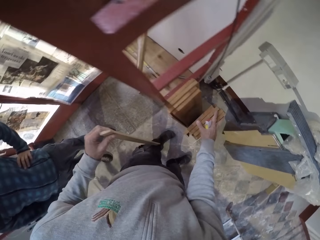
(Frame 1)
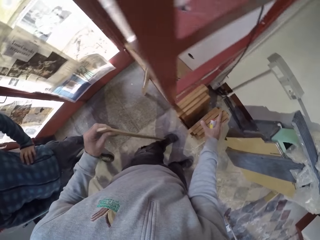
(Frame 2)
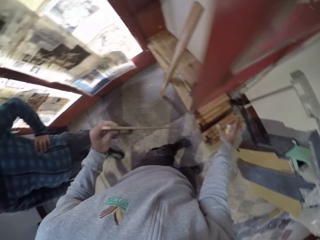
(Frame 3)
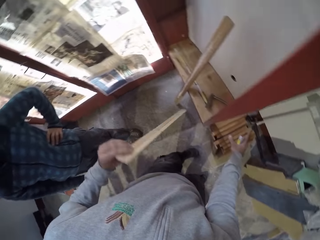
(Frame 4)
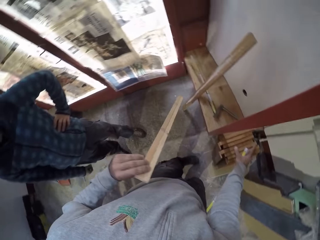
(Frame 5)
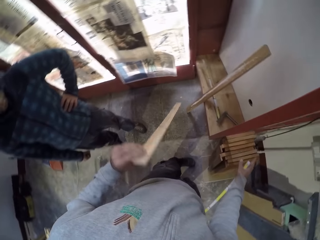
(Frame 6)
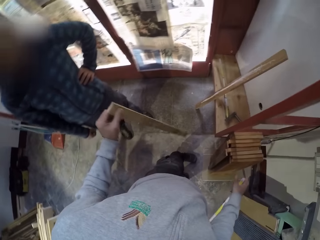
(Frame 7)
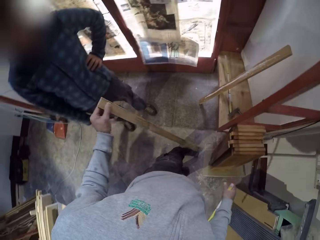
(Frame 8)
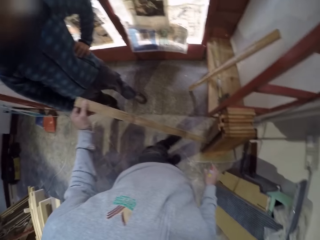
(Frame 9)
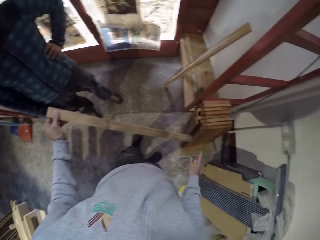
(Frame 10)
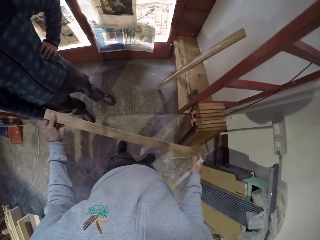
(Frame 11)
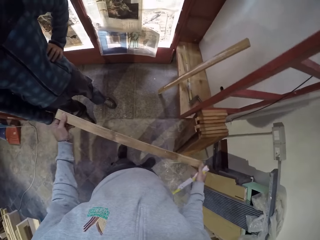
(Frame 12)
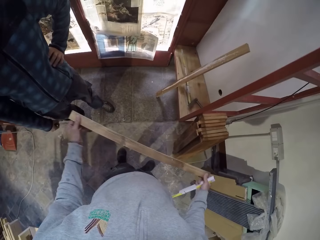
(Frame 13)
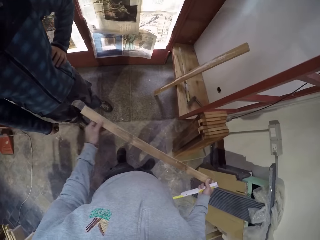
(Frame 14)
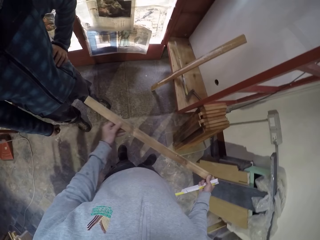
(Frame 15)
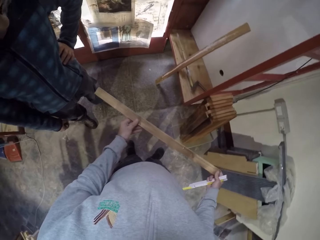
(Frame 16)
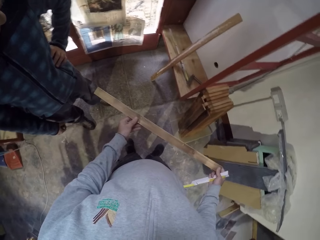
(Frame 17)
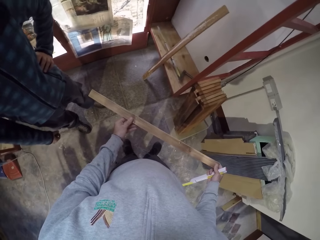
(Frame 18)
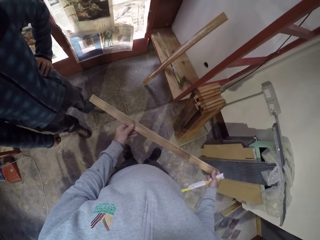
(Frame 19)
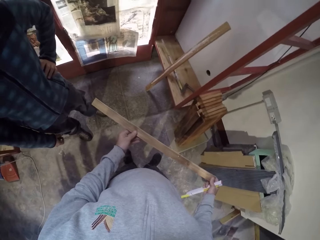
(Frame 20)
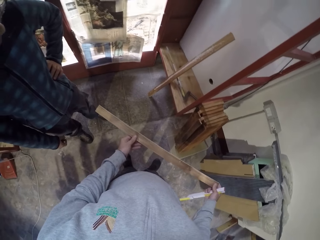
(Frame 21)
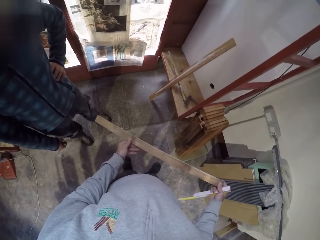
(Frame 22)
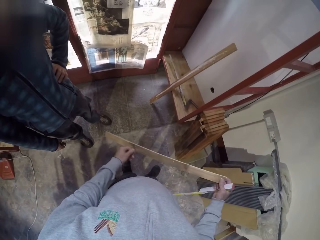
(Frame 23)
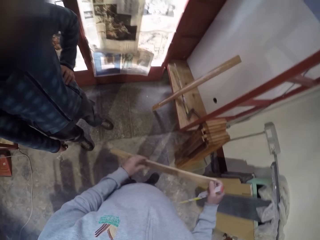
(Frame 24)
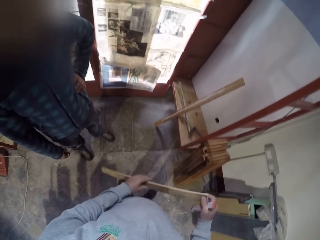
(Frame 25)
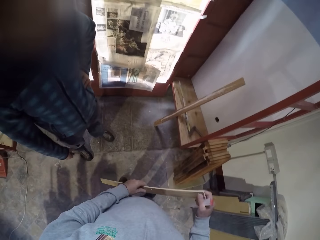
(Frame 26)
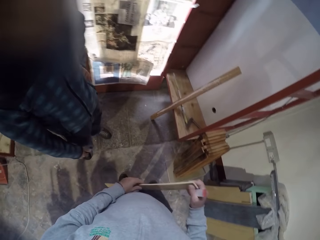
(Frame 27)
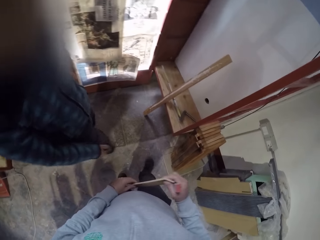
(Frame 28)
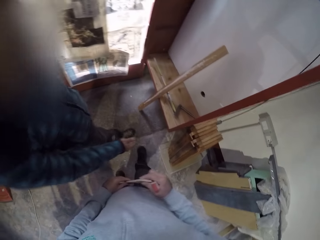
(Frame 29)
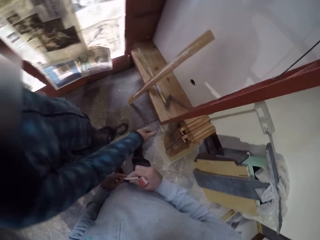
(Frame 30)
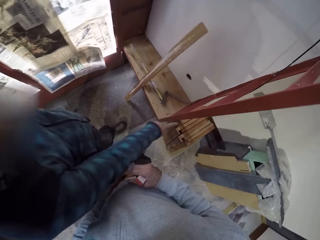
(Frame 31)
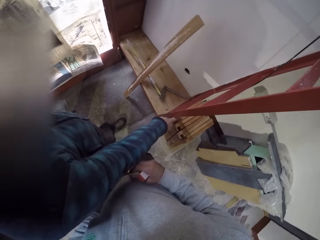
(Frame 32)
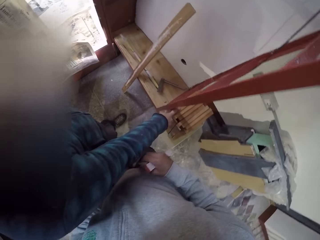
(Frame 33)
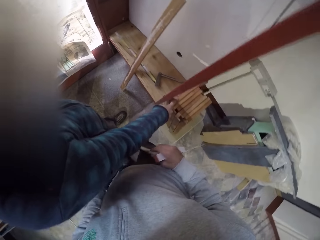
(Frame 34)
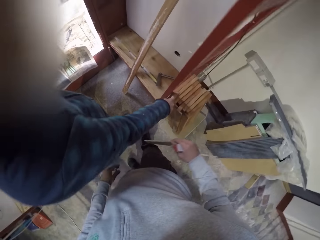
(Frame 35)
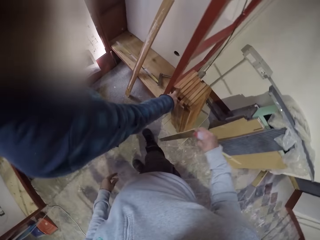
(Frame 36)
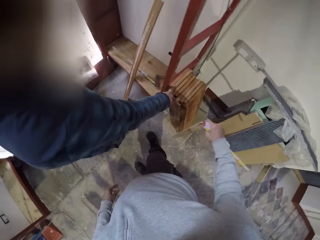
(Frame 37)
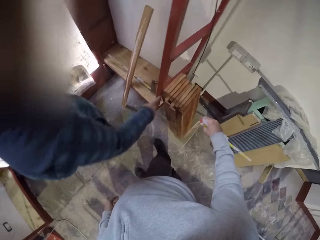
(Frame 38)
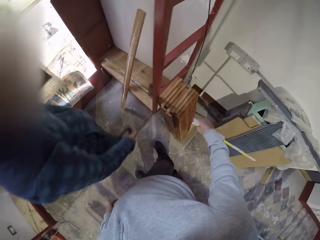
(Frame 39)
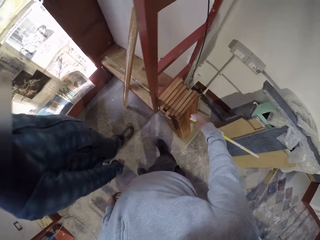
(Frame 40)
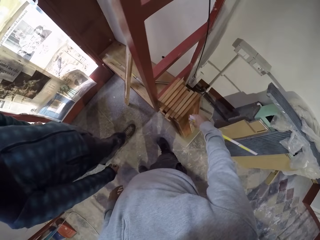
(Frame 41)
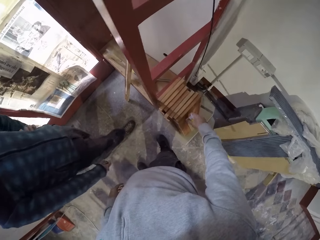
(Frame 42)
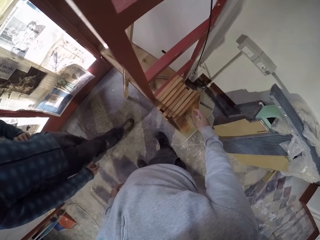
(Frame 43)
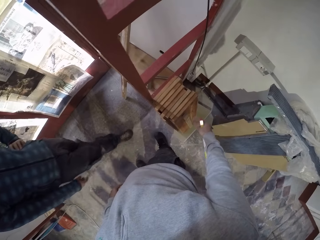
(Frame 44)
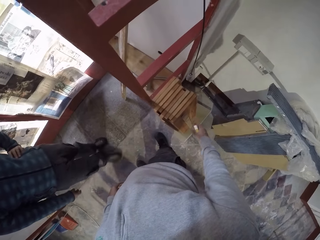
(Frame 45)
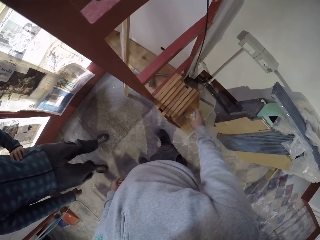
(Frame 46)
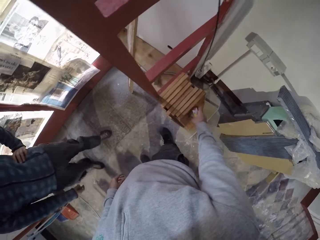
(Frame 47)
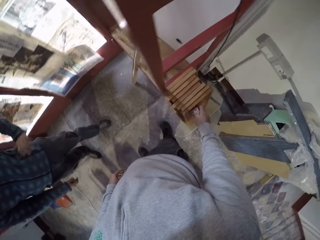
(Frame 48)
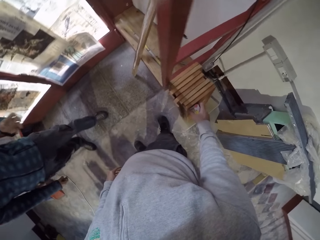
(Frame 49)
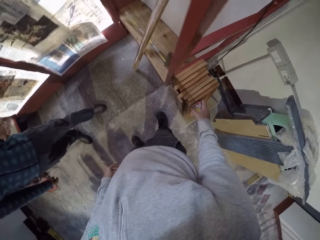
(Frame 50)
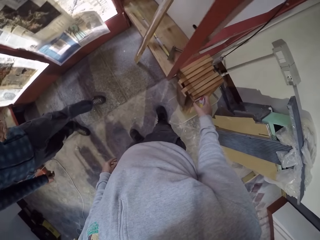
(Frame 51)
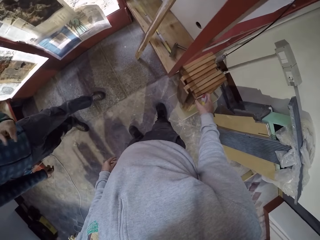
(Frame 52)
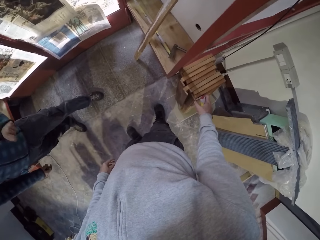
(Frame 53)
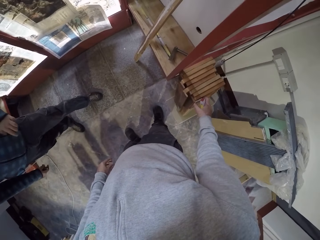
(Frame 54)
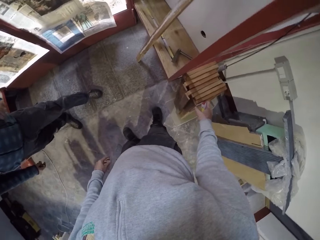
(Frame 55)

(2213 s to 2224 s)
The camera wearer picks up wood. They hold the wood with both hands. They look at a man. They place back the ruler.

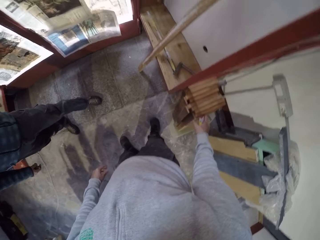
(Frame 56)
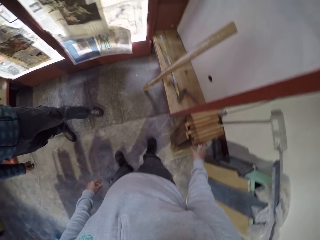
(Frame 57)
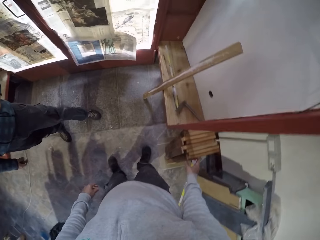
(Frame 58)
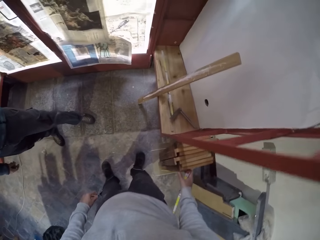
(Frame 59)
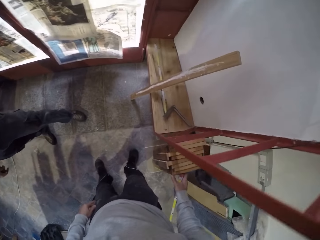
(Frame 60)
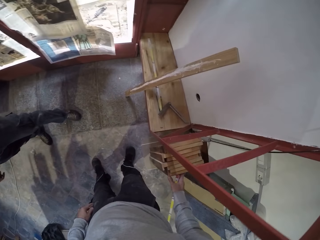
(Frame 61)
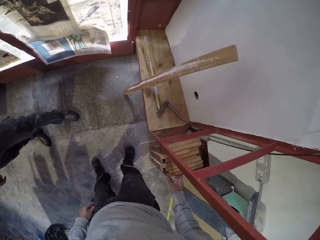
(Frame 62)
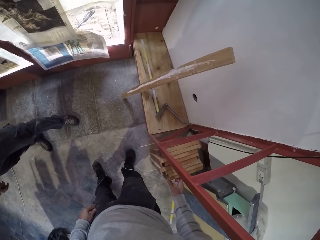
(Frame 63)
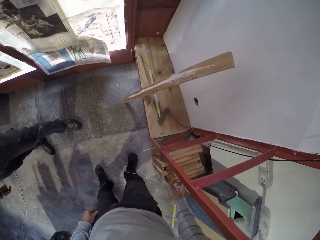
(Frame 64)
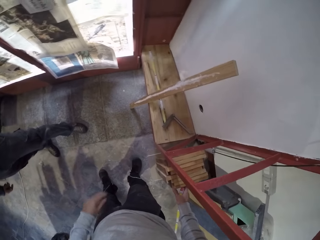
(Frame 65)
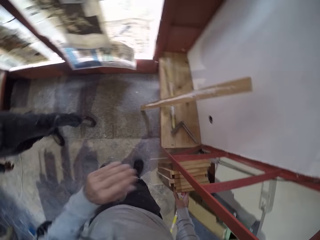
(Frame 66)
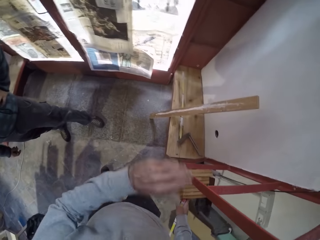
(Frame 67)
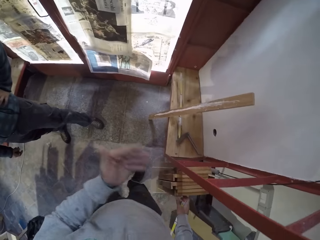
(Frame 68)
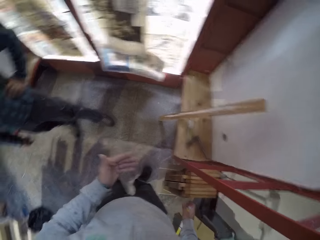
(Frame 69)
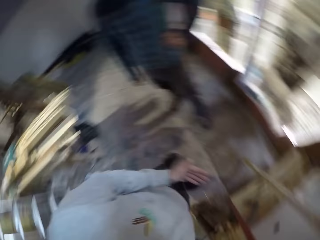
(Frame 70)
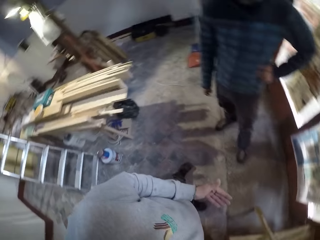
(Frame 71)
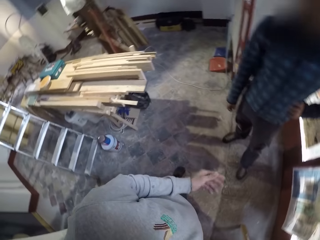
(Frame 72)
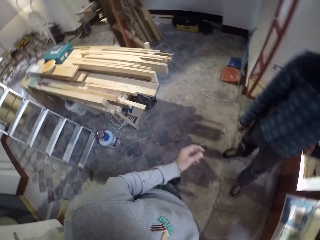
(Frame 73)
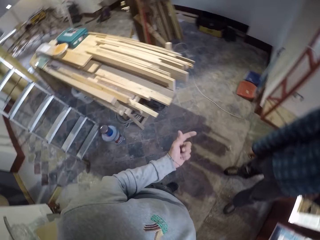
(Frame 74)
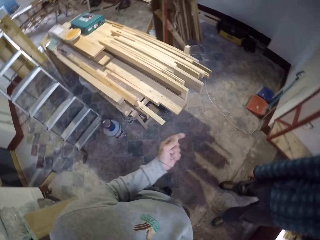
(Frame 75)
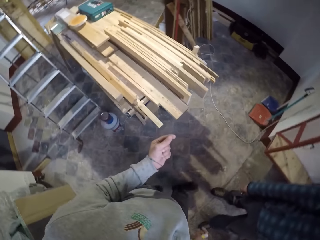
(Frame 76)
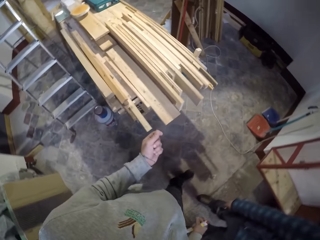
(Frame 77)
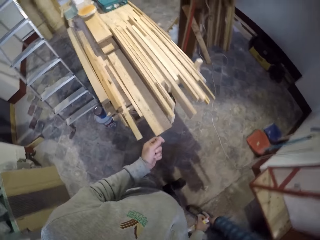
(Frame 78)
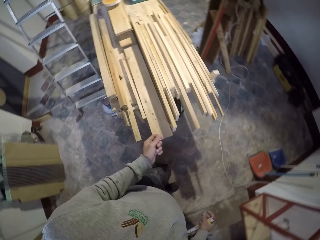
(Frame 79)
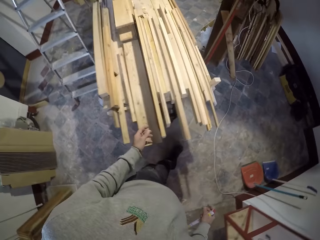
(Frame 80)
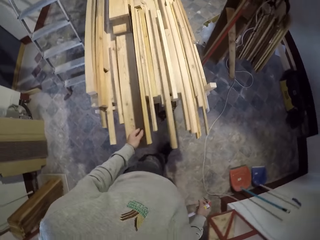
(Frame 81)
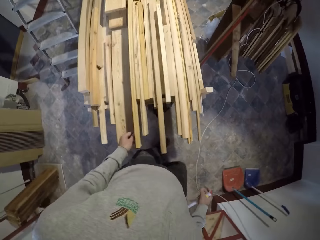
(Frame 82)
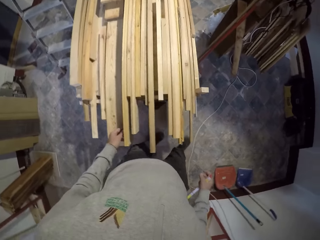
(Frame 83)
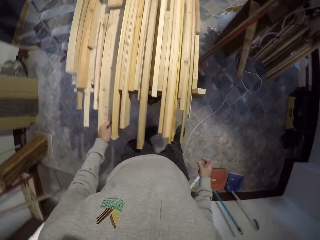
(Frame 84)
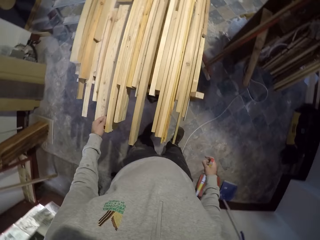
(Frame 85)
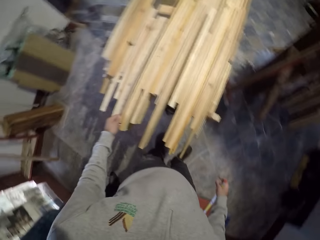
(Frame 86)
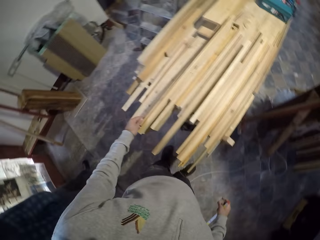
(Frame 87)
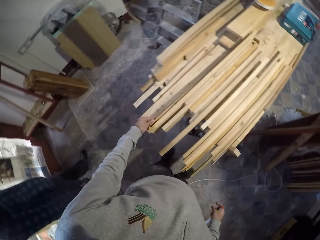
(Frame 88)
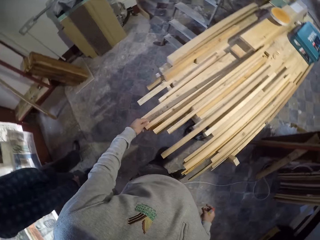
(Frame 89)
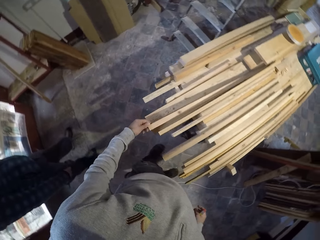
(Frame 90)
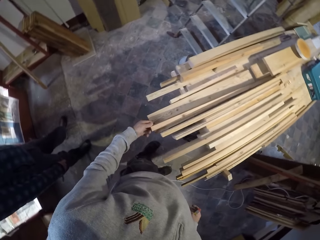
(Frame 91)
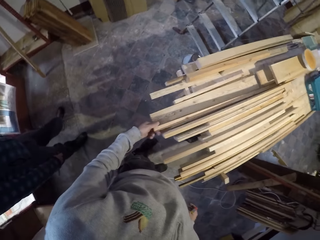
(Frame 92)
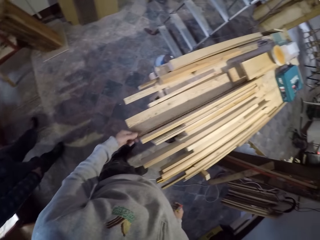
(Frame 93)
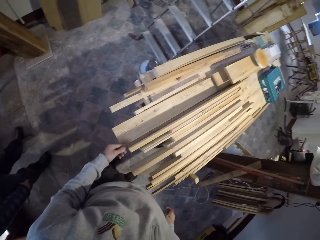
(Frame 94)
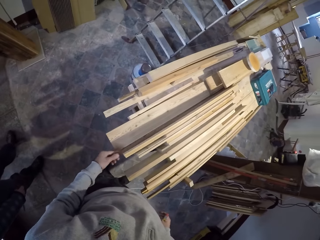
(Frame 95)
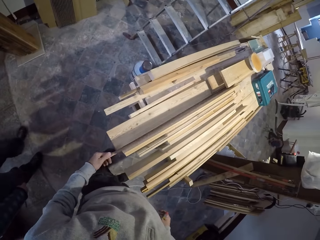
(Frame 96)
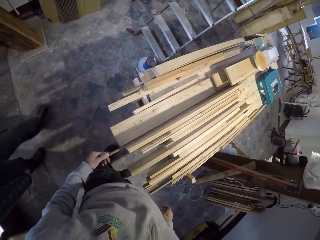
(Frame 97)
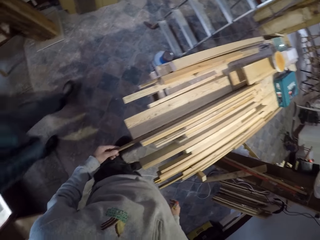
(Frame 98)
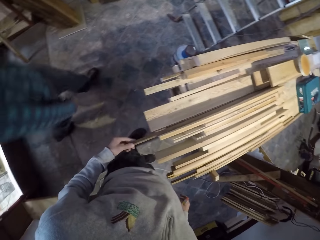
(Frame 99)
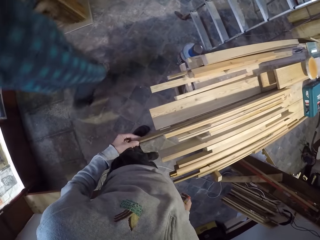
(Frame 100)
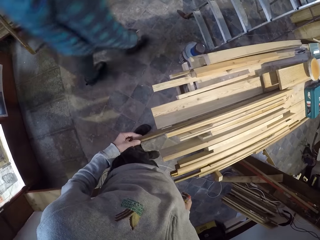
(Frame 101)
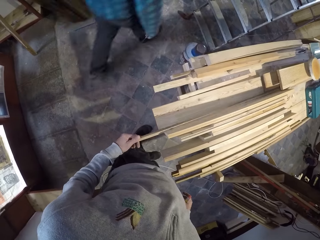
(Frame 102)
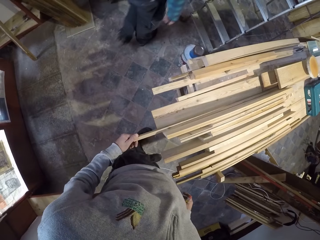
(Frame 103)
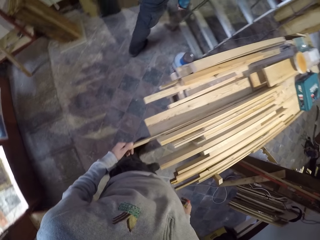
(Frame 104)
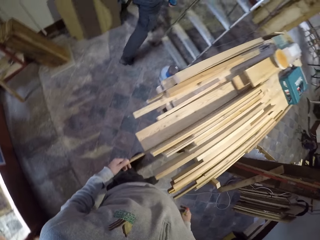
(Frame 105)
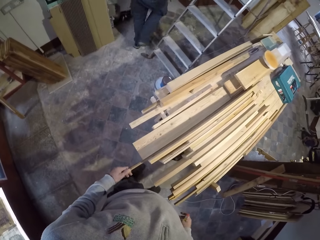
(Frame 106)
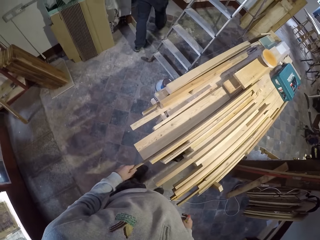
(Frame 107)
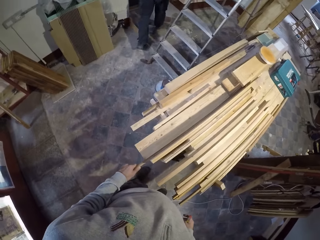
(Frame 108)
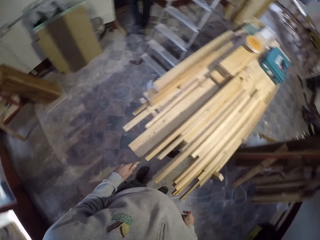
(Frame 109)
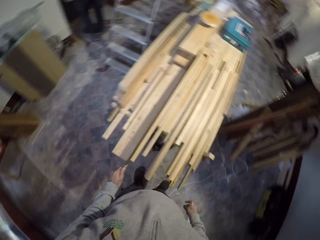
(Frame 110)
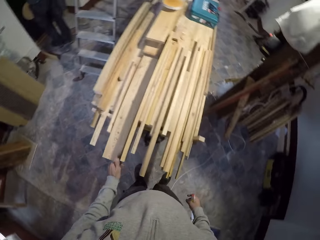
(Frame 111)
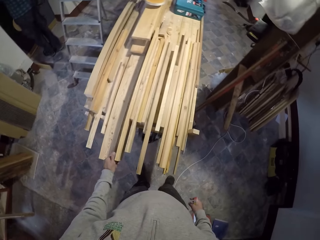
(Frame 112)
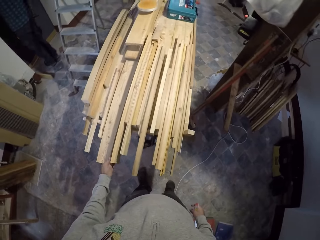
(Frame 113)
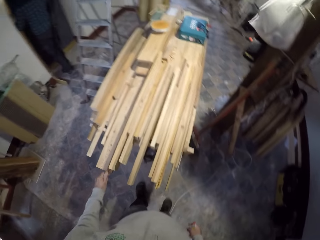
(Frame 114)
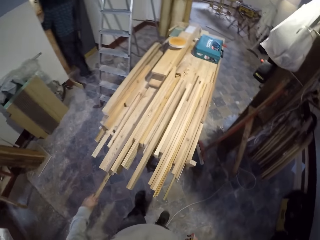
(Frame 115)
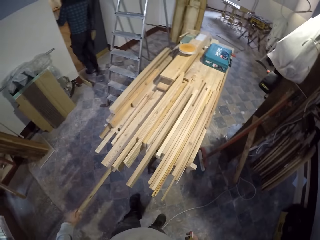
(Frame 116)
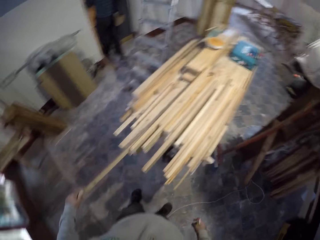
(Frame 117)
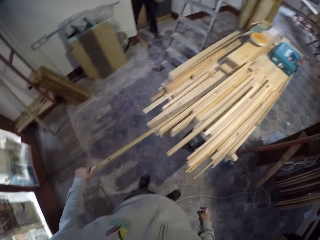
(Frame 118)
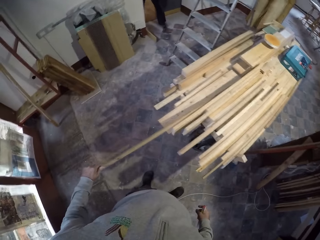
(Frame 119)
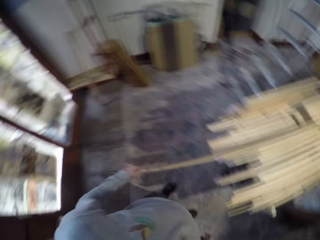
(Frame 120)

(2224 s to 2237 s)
The camera wearer looks at the bunch of wood. They move the left hand. They walk within the room. They pick up wood. They inspect the wood.
